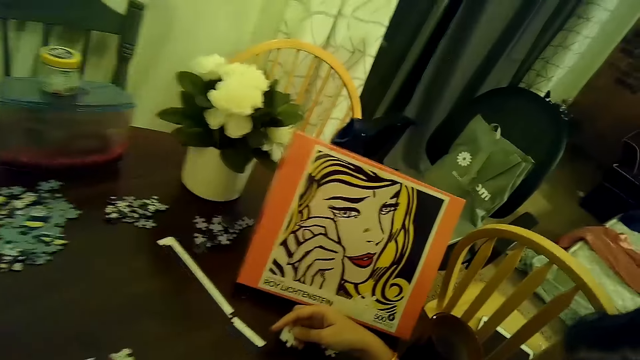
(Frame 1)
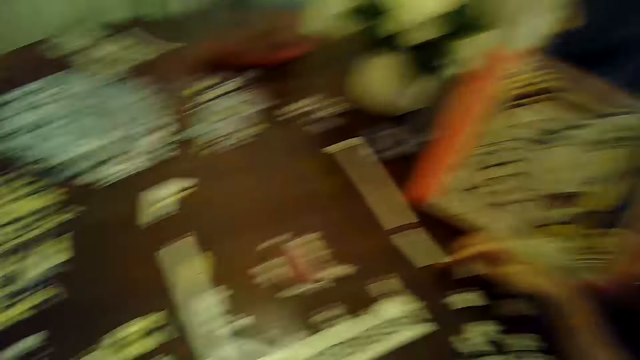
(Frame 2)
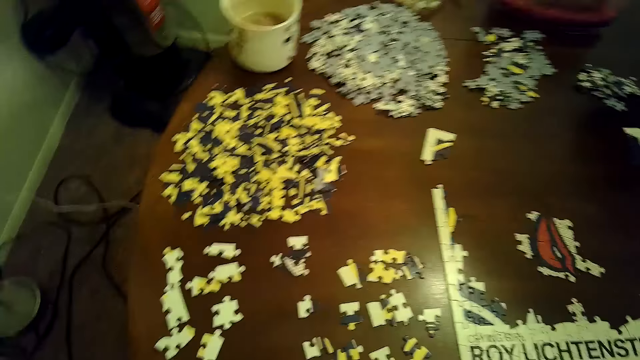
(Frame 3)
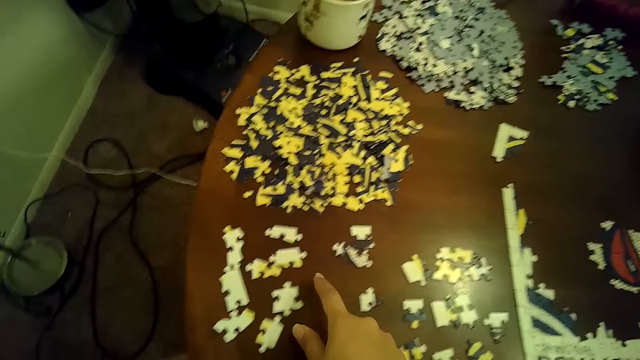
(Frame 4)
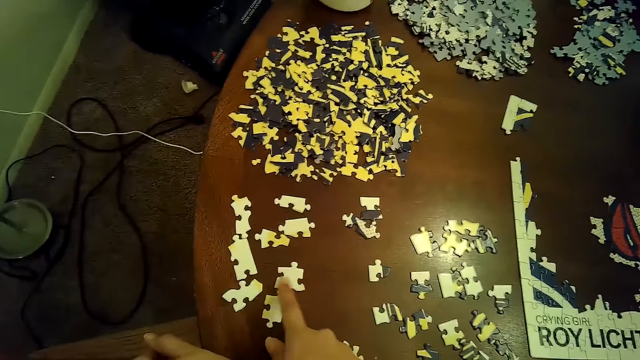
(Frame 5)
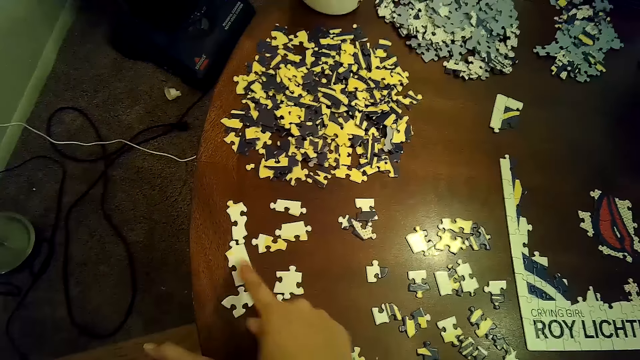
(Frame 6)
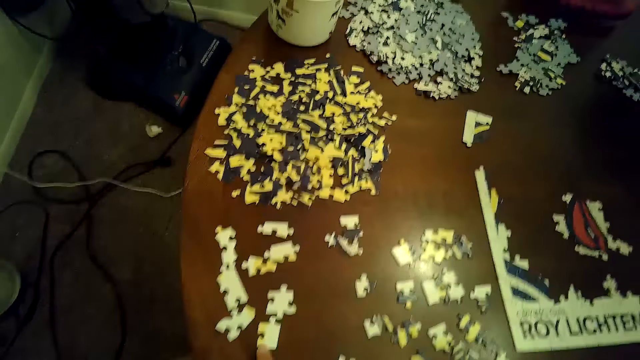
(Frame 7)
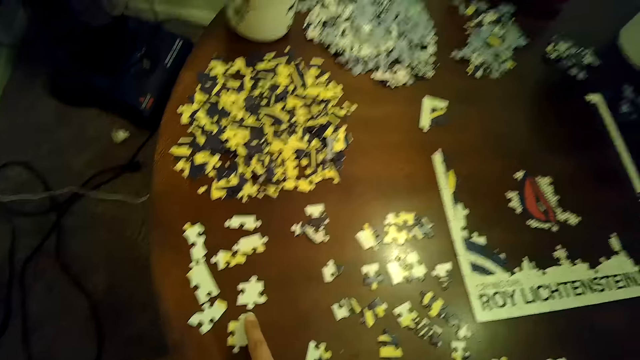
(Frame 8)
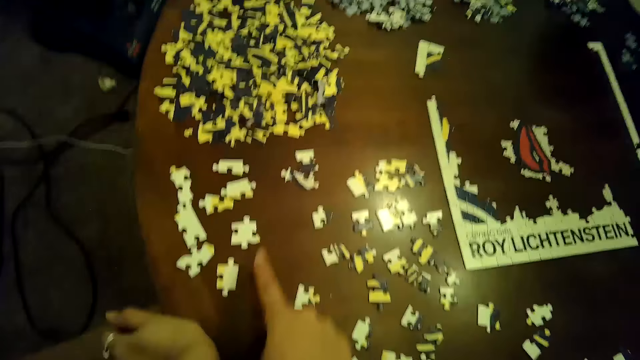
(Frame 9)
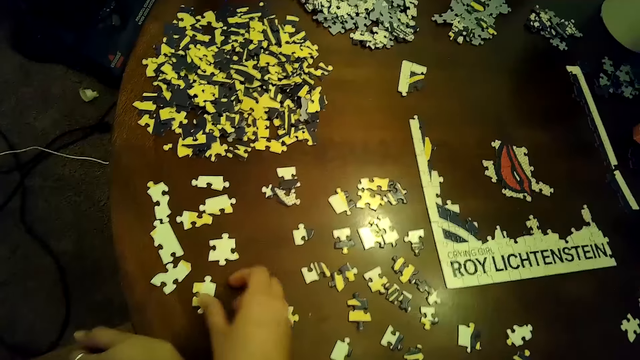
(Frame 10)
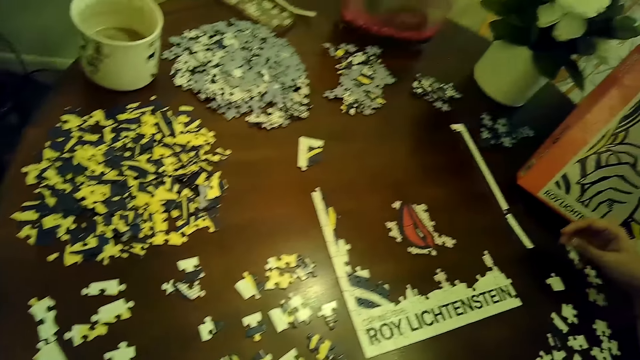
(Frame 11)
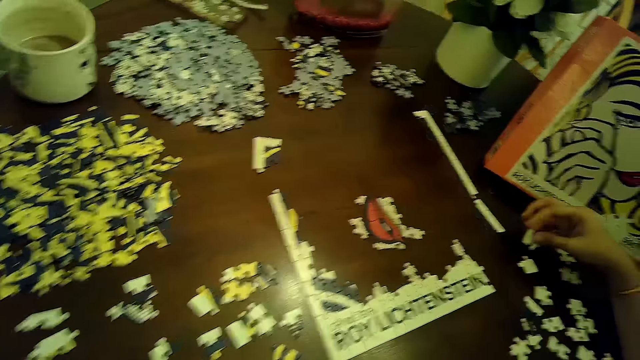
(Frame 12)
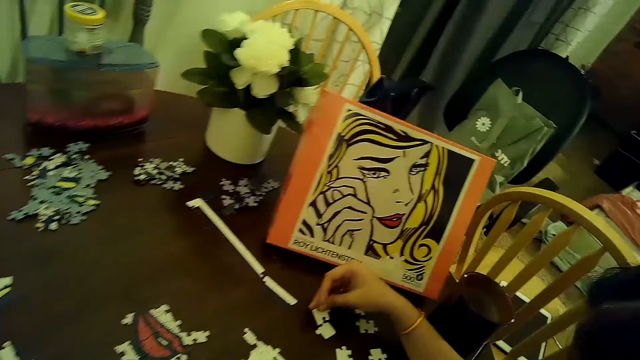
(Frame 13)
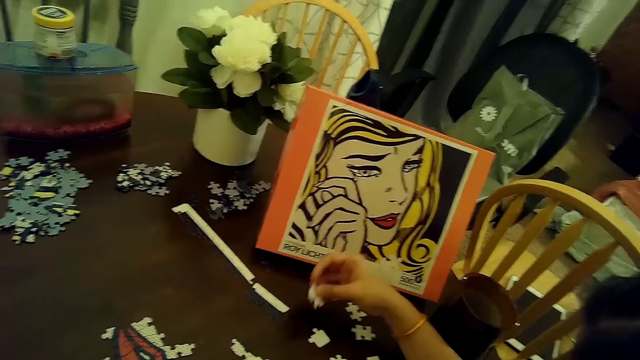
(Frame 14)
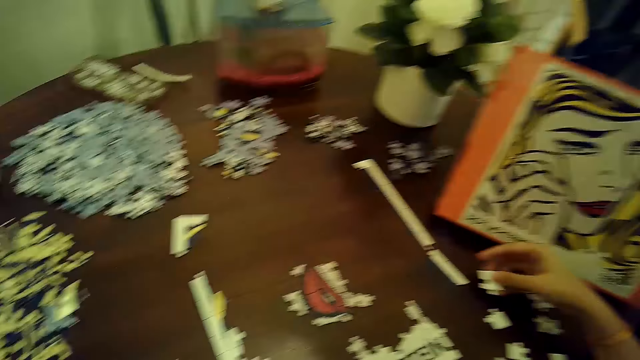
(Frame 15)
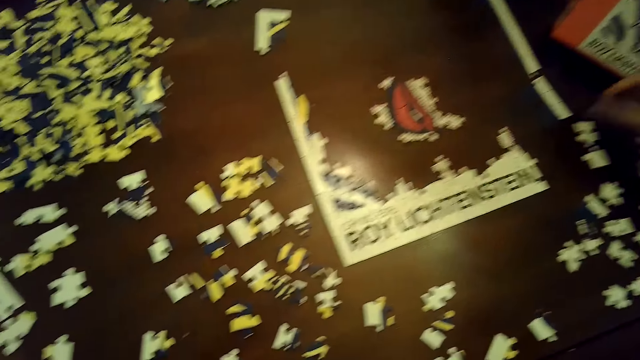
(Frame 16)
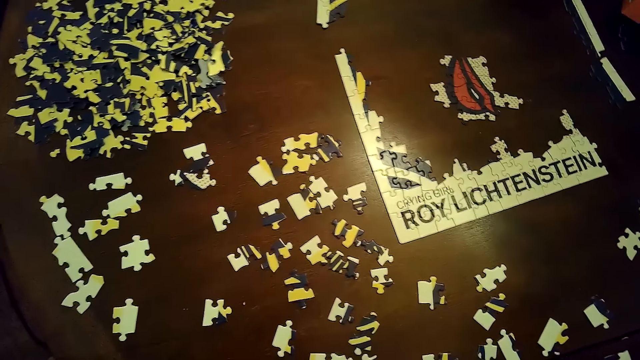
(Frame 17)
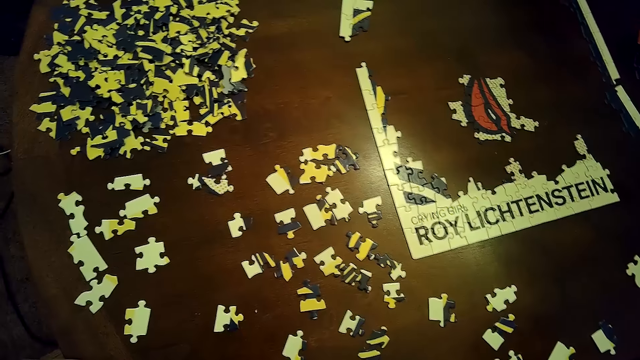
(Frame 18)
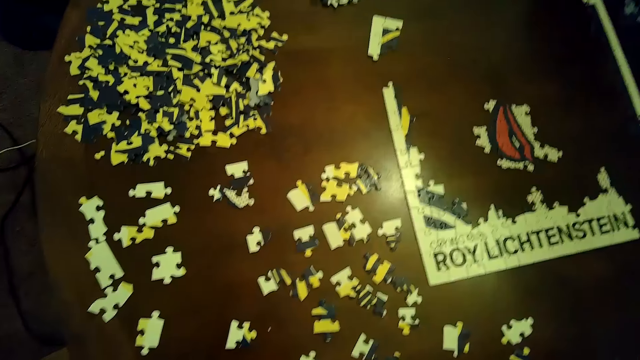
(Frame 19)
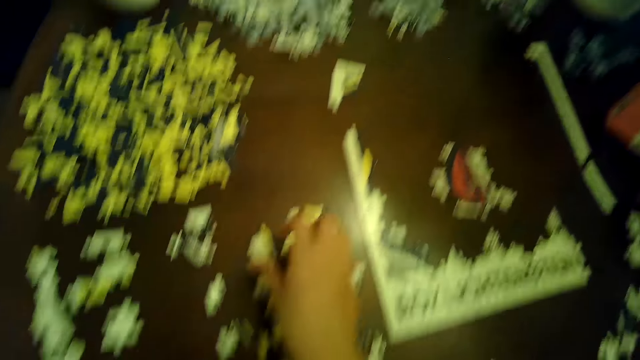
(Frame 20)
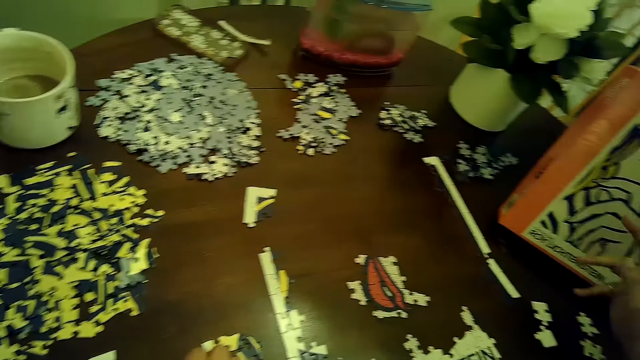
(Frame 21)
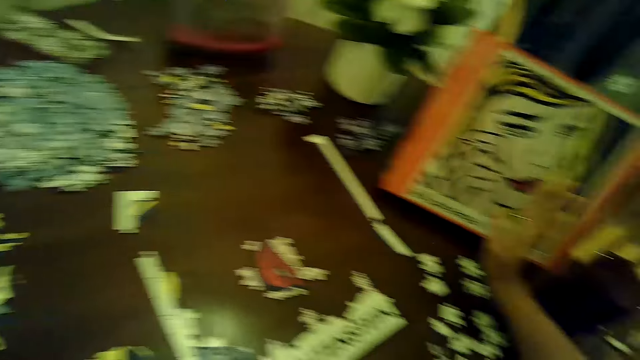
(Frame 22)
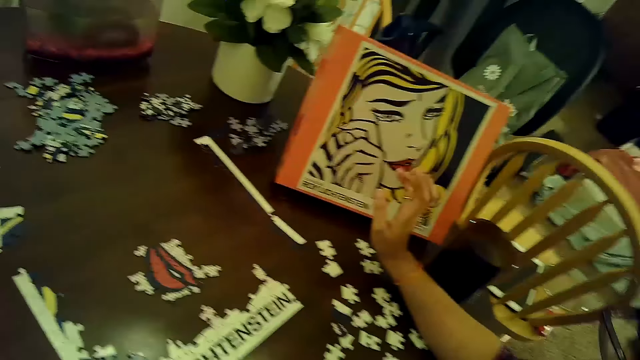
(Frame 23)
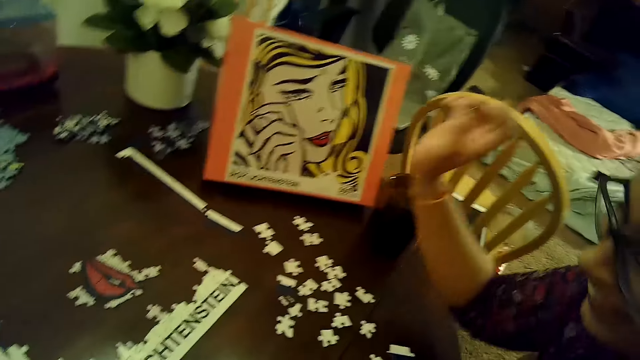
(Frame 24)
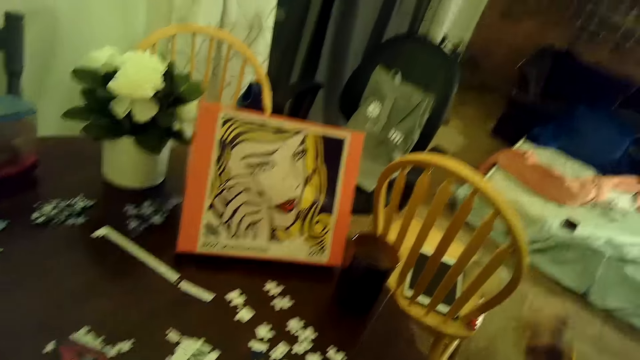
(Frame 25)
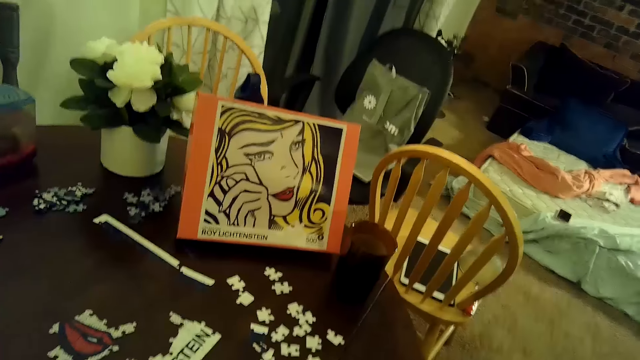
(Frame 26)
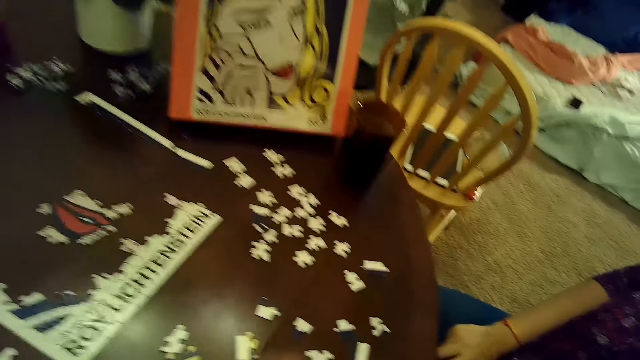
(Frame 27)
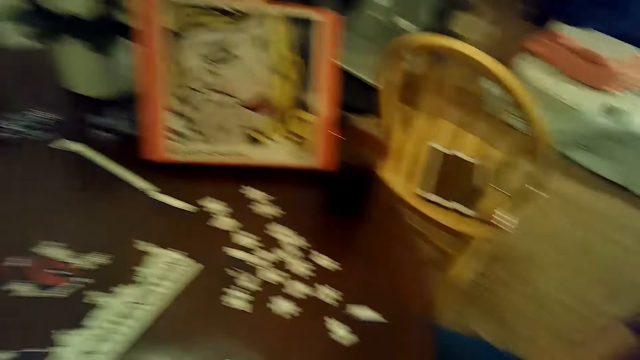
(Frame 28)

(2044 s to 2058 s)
The camera wearer moves some puzzle pieces on the table with her right hand. She chooses cards on the table. She picks up a puzzle piece from the table with her right hand. A woman touches a puzzle piece on the table with the puzzle piece in her right hand. The woman arranges the card on the table. The woman drops the puzzle piece in her right hand on the table. The camera wearer picks up a puzzle piece from the table with her right hand.

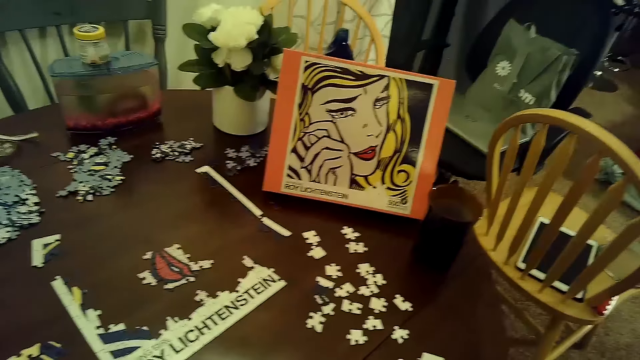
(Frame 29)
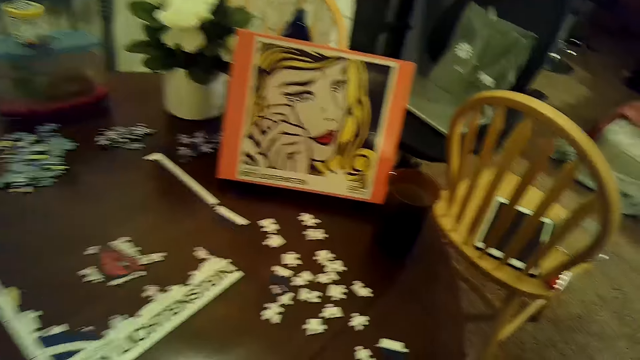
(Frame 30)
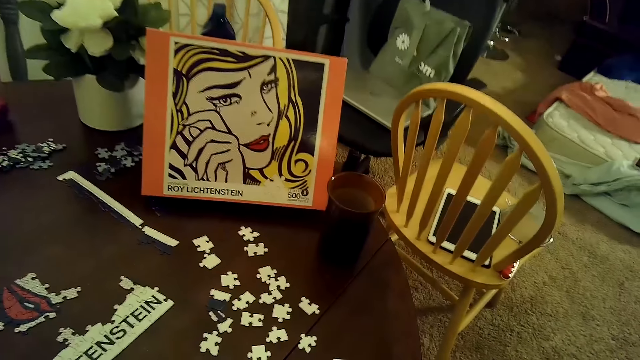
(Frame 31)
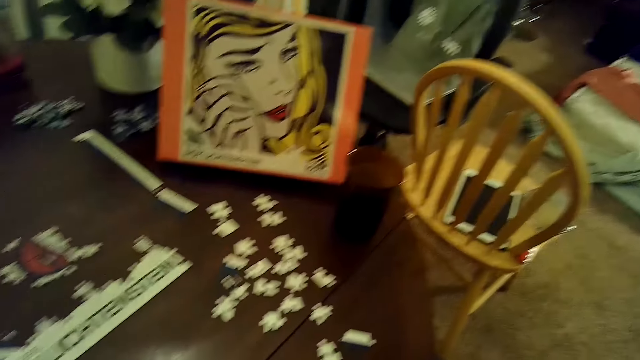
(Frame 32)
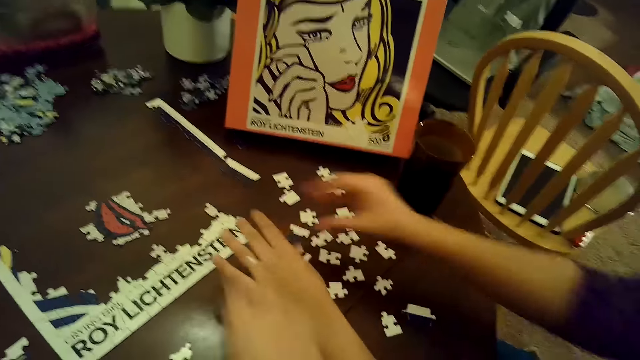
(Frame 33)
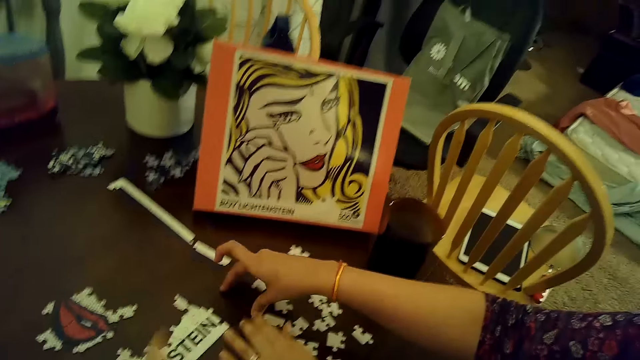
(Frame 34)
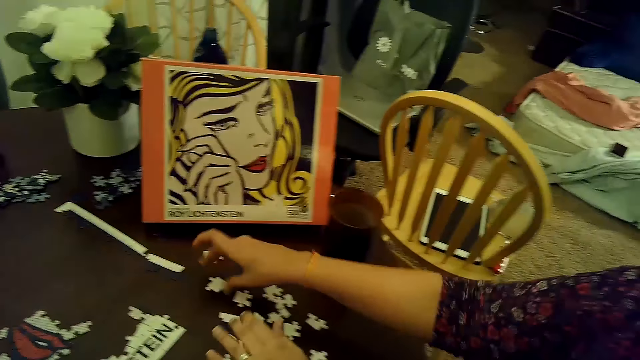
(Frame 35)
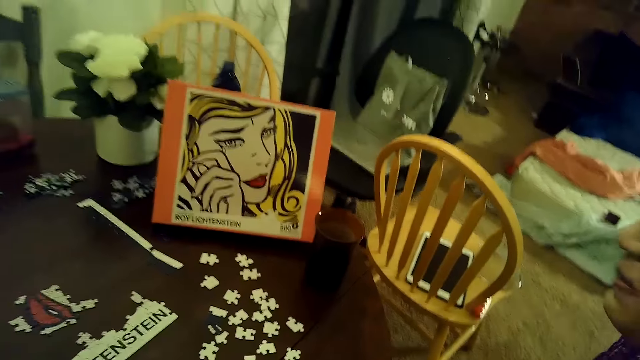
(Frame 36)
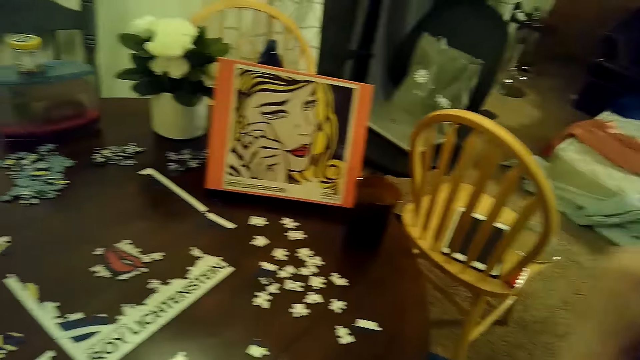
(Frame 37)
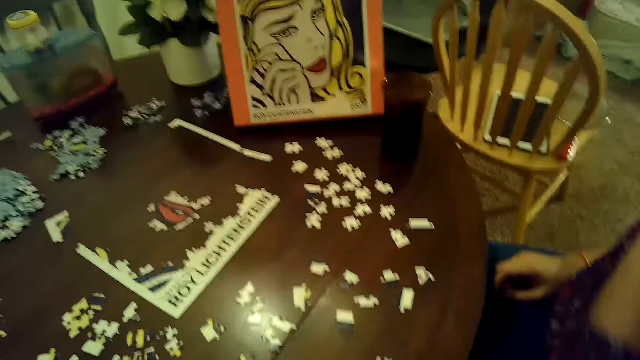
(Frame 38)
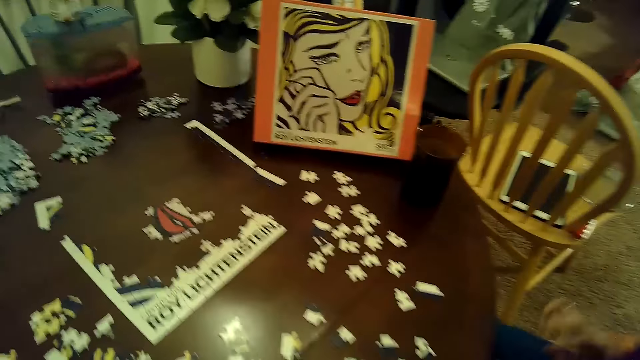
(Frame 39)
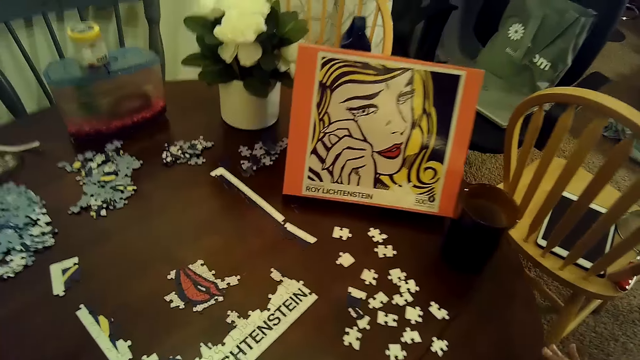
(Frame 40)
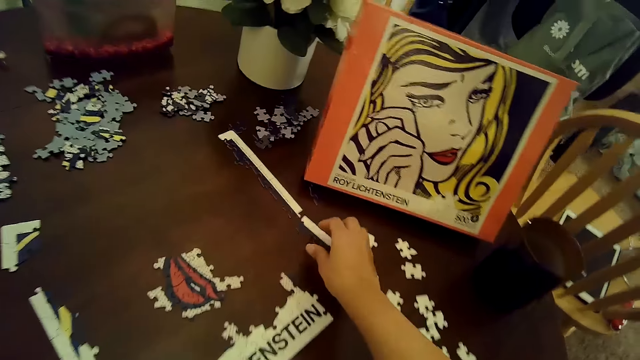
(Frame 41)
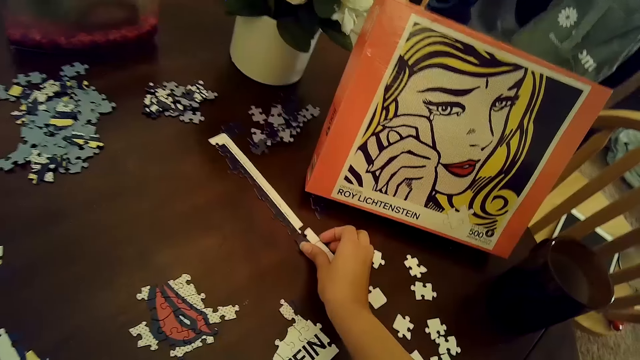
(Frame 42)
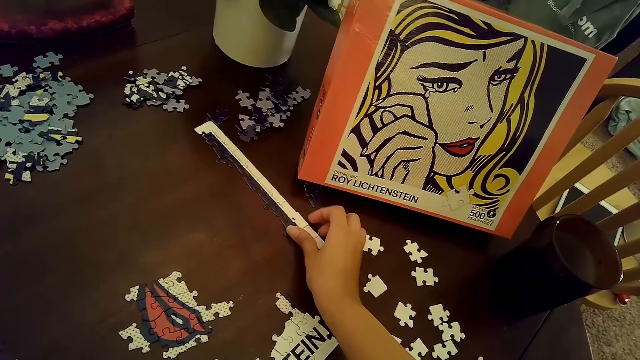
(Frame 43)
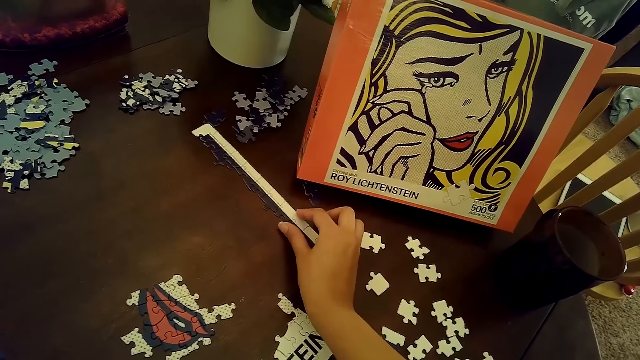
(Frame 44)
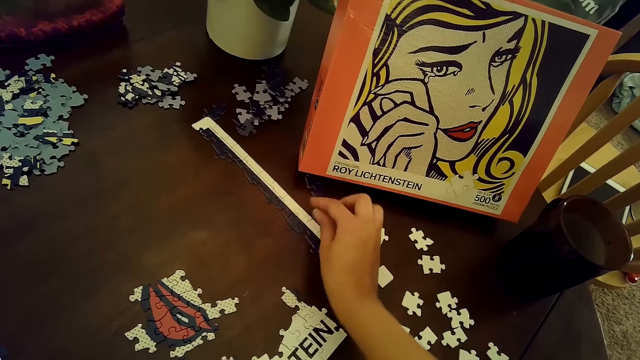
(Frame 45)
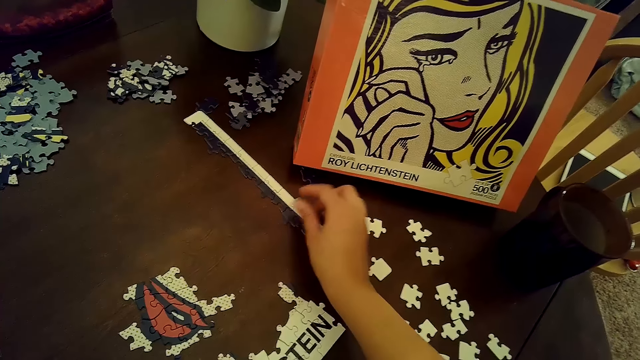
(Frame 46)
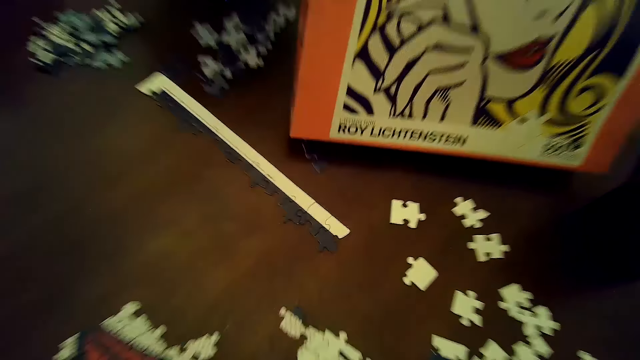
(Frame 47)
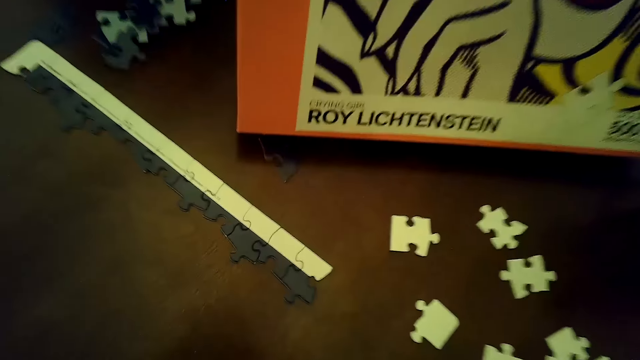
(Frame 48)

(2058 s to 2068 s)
A woman gestures on the table with both hands. The camera wearer inserts a puzzle tile on the table into another puzzle tile on the table with her right hand. She arranges cards on the table.
